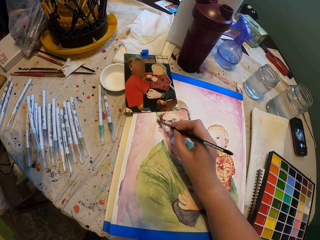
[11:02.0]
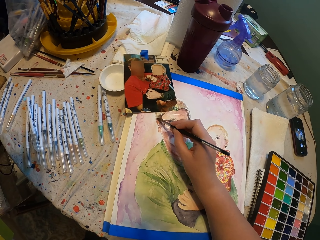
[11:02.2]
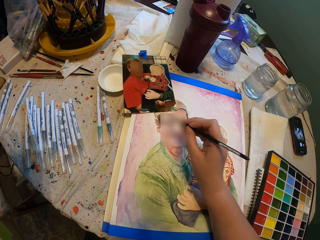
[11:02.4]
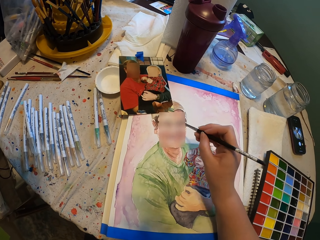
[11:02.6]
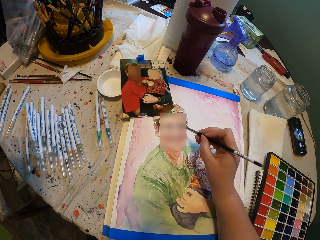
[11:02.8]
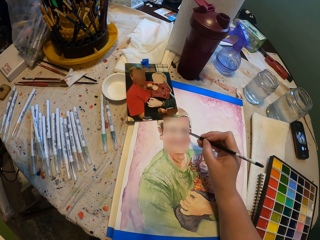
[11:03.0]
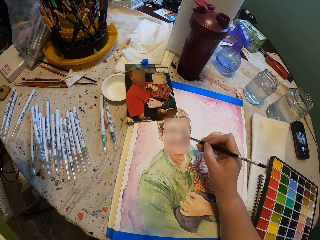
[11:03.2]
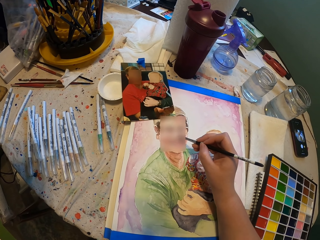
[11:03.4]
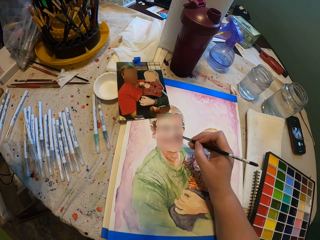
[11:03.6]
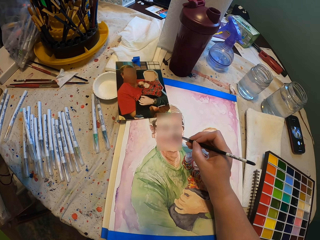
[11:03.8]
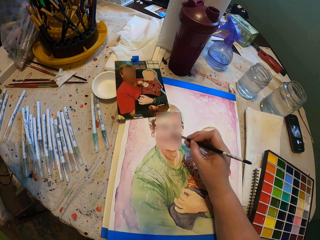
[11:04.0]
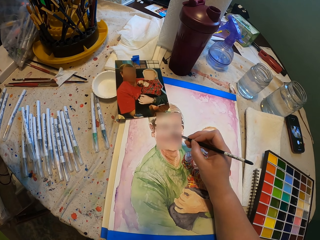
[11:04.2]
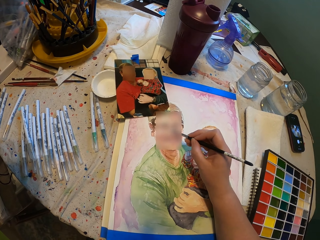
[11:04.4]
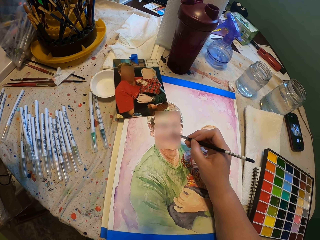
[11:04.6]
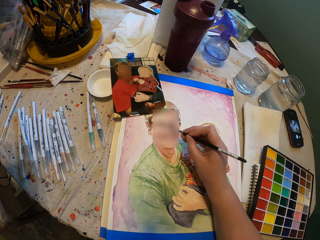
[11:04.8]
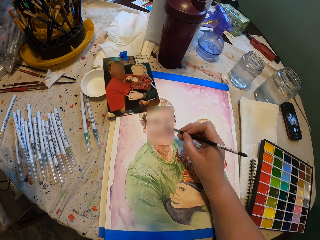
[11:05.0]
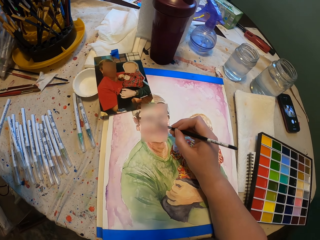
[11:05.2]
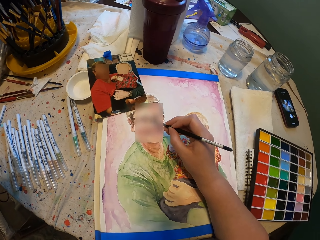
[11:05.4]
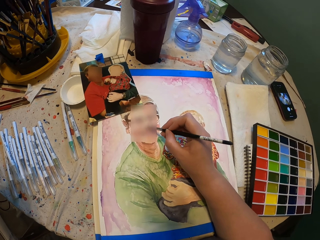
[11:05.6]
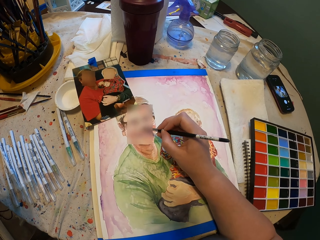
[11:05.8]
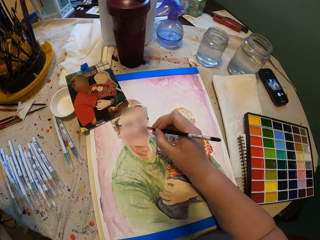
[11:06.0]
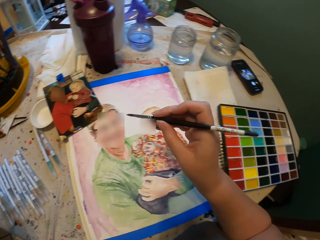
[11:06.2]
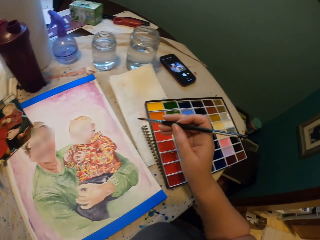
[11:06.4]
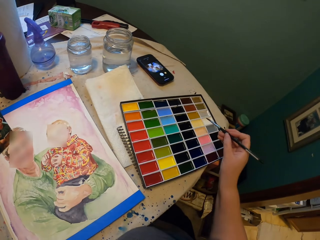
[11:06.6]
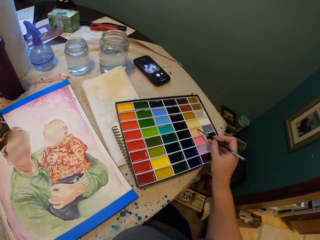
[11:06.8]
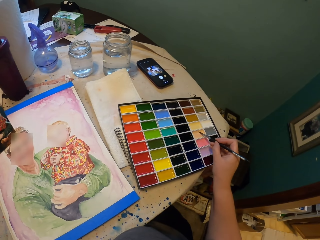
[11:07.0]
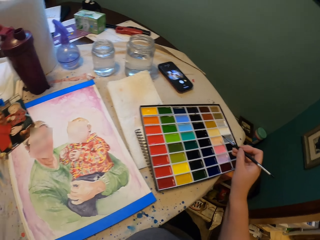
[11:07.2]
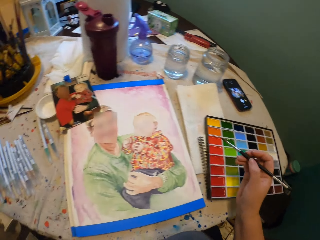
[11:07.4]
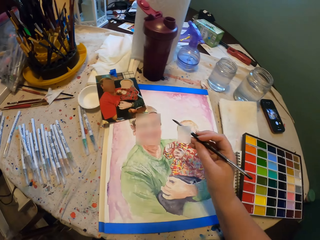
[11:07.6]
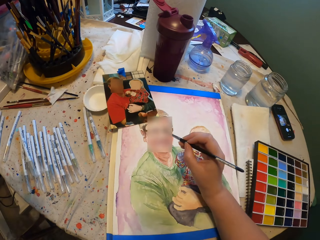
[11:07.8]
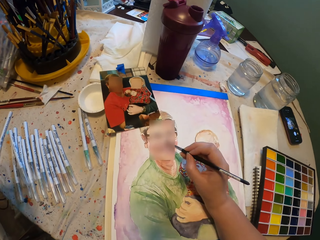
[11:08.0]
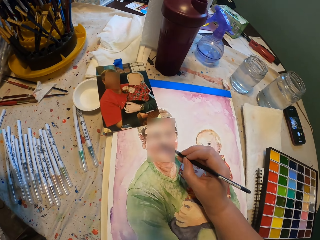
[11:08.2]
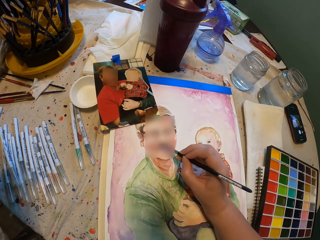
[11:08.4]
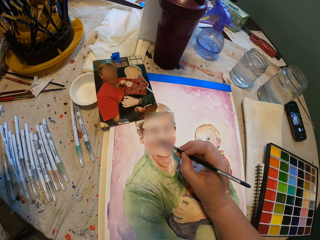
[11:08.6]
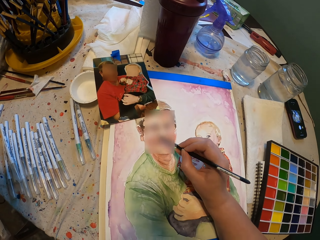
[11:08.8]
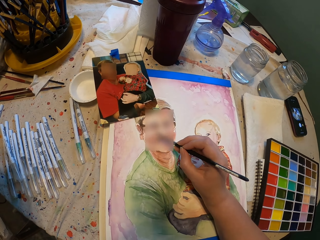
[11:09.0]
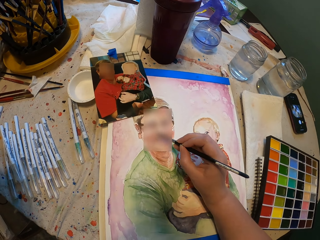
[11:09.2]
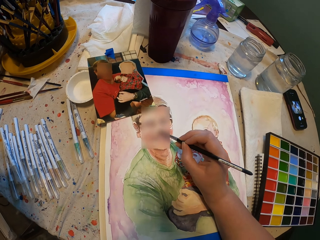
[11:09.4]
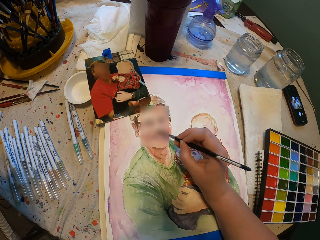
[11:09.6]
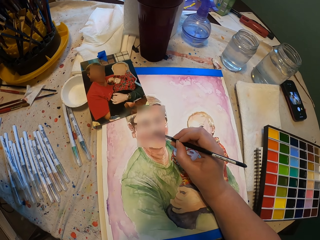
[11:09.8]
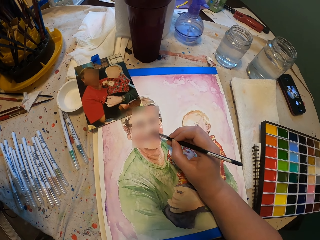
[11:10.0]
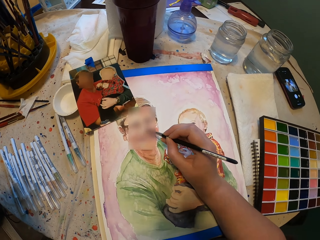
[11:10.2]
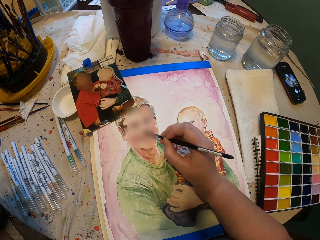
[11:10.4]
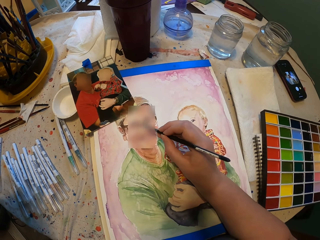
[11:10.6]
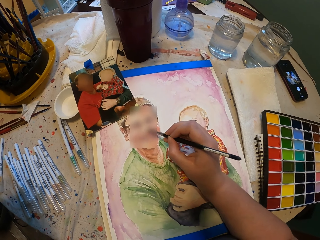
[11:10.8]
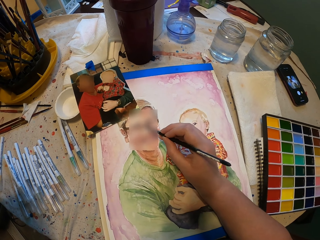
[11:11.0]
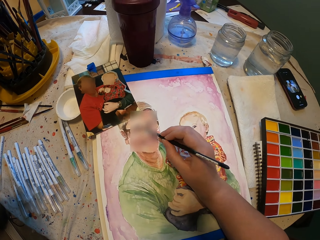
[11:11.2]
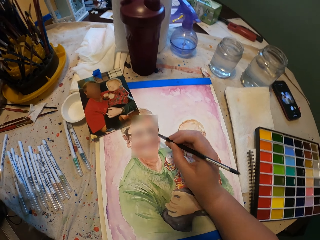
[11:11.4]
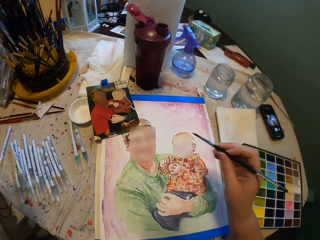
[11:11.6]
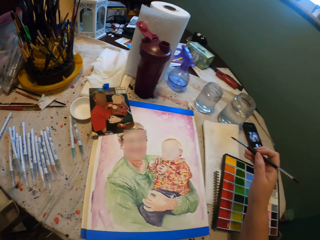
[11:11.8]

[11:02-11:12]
The camera wearer dips the brush into the paint. They place the paint brush on the paint box. They shade the drawing.

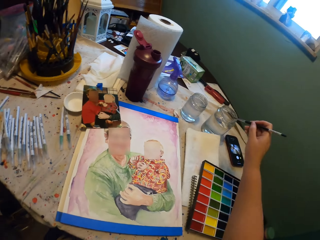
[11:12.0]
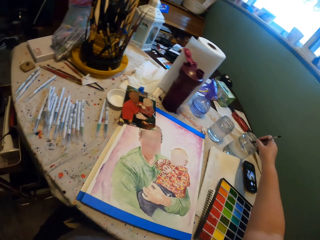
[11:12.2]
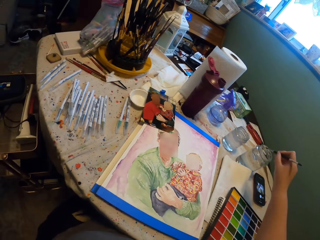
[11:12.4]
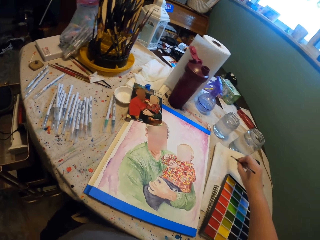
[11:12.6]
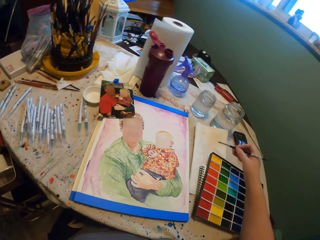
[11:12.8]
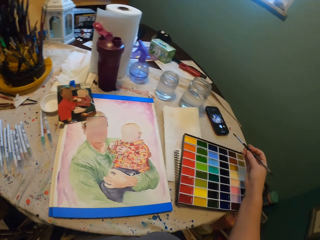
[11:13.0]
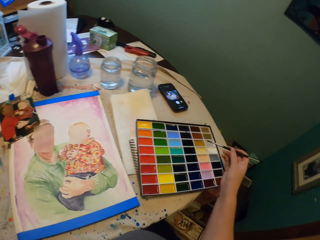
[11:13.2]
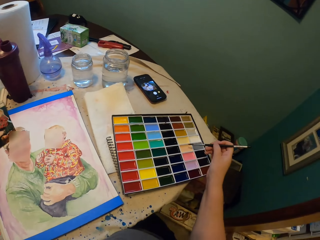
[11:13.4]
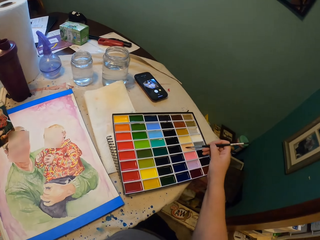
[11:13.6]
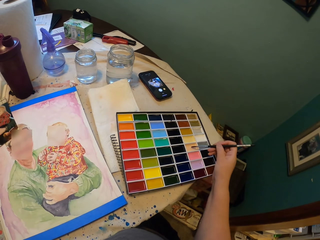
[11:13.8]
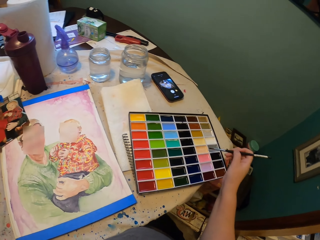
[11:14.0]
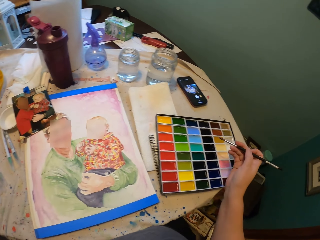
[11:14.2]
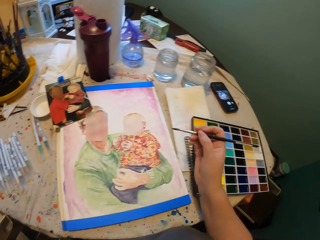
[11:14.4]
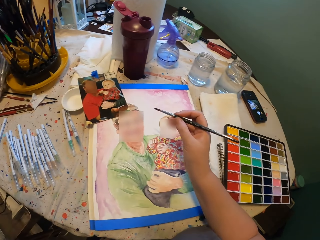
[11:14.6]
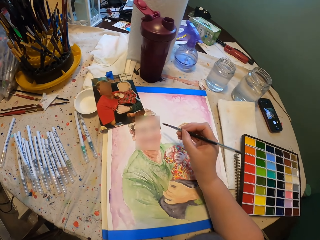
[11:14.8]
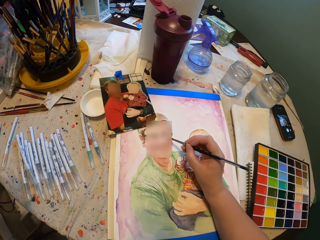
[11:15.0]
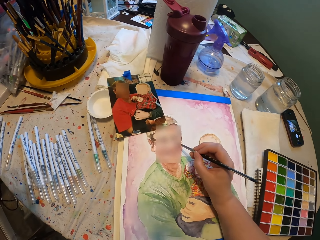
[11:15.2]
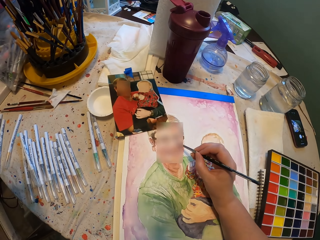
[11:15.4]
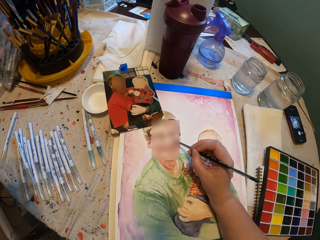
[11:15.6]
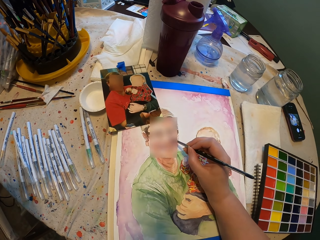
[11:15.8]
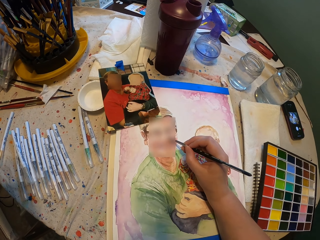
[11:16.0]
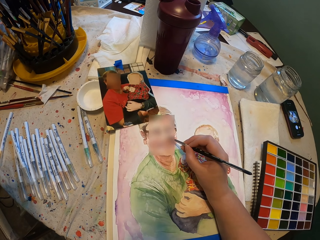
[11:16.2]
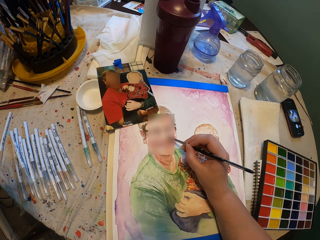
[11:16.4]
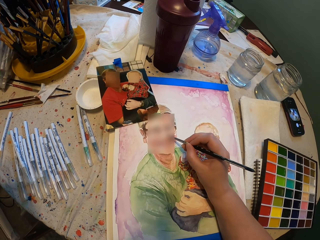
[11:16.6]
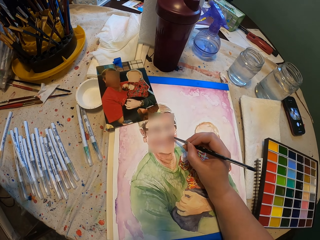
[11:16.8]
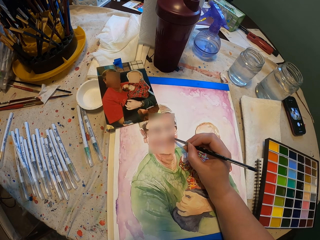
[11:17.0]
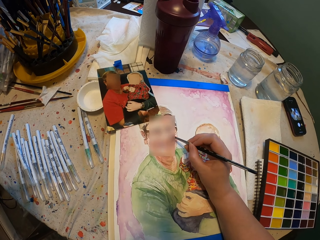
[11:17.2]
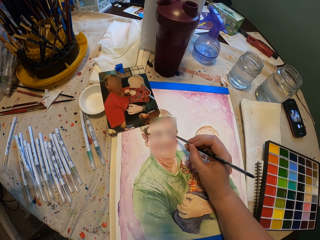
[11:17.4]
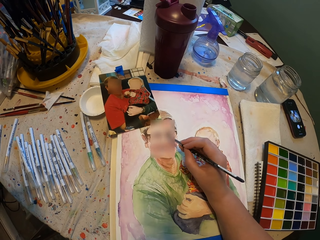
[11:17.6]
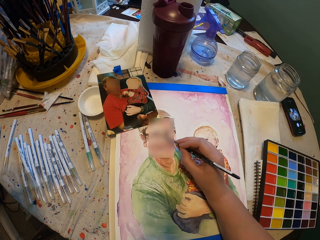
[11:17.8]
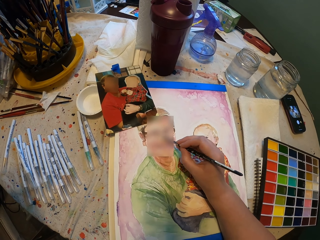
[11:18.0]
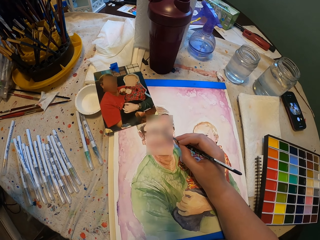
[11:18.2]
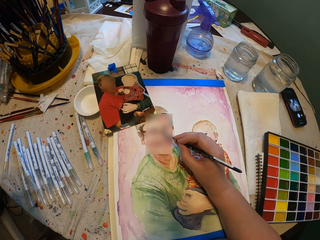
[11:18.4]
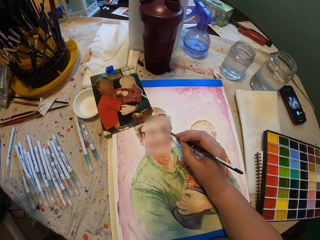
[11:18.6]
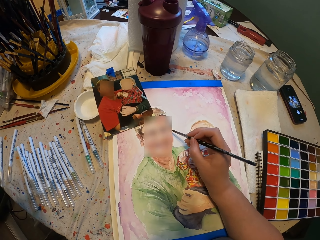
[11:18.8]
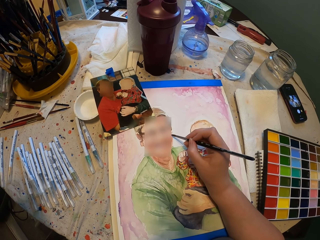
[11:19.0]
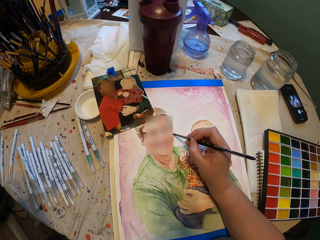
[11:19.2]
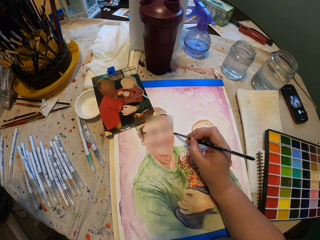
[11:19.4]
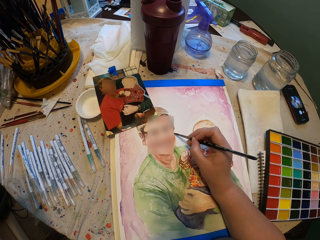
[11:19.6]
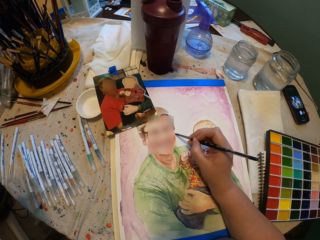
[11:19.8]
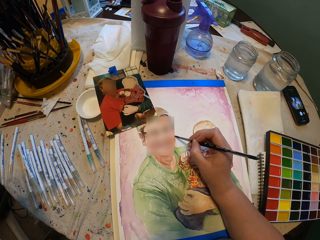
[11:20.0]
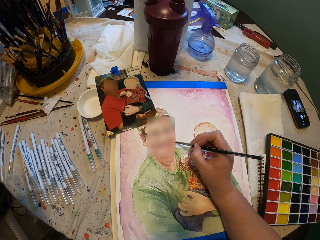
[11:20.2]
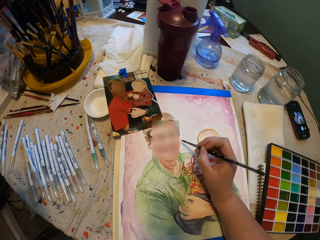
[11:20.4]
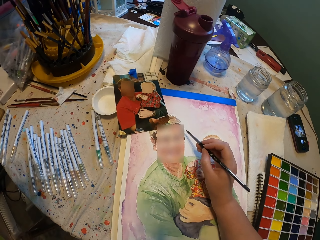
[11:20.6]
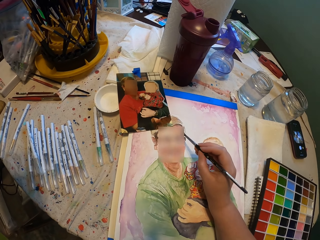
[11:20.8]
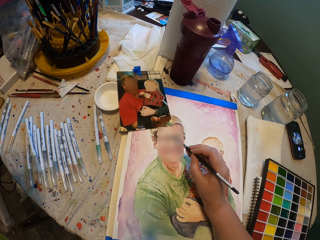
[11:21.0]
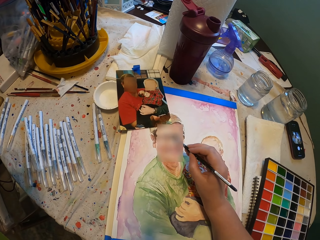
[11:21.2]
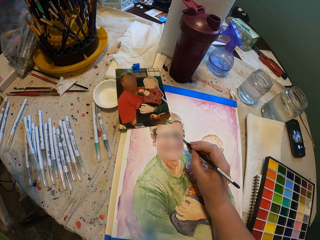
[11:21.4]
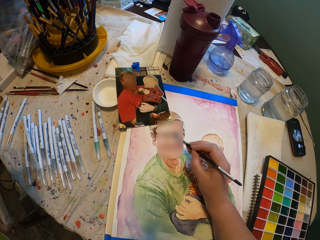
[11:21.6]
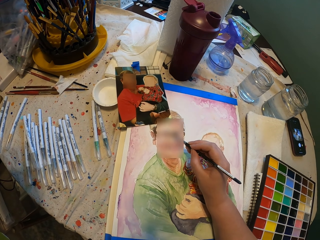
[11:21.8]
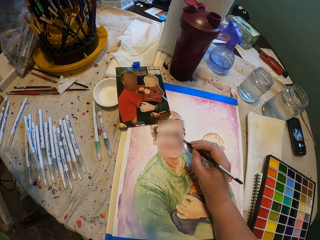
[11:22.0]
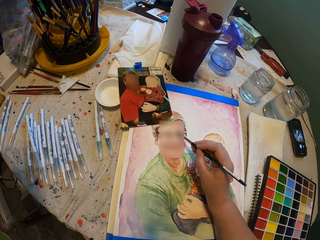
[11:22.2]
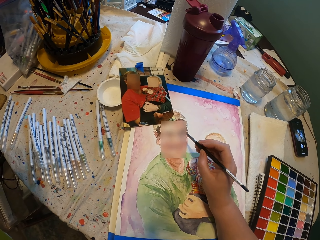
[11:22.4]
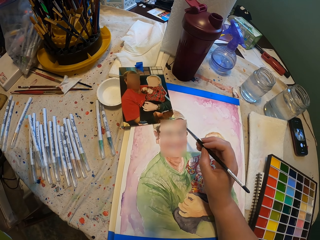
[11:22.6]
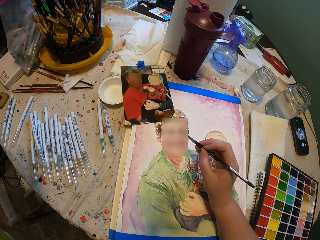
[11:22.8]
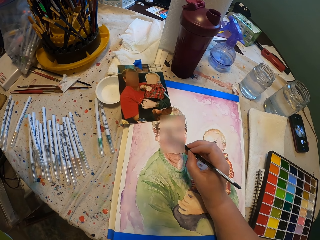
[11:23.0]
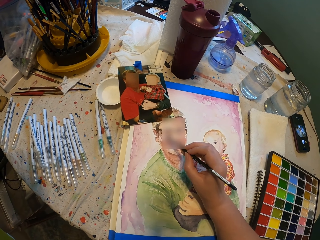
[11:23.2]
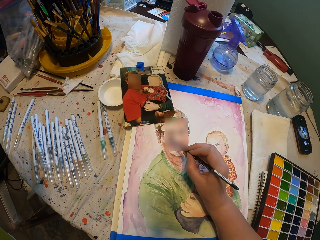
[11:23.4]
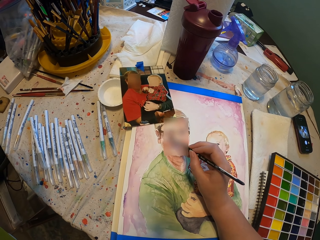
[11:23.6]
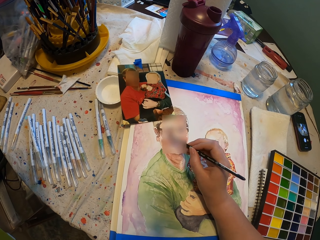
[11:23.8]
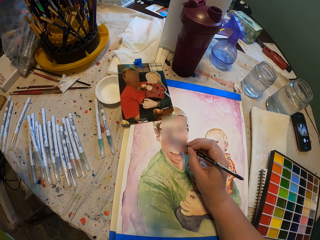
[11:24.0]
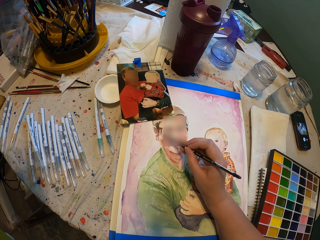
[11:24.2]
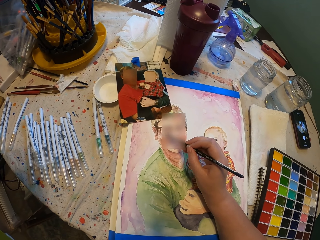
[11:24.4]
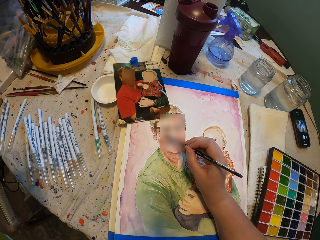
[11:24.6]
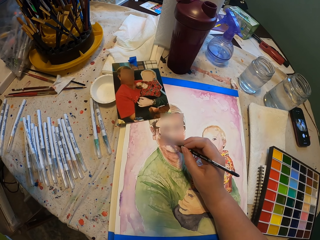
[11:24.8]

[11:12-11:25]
The camera wearer dips the paint brush into the water in the bottle. They rub the paint brush on a paper. They dip the brush into the paint. They place the paint brush on the paint box. They shade the drawing.
